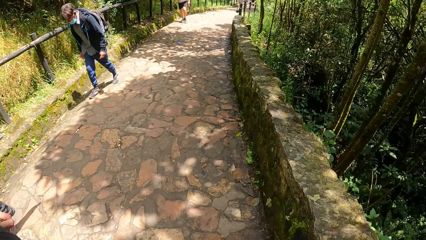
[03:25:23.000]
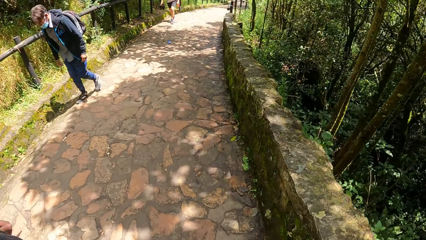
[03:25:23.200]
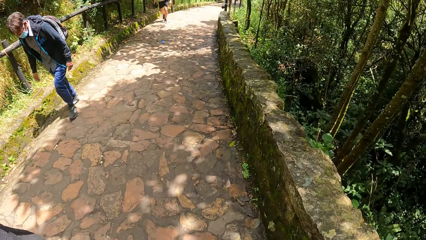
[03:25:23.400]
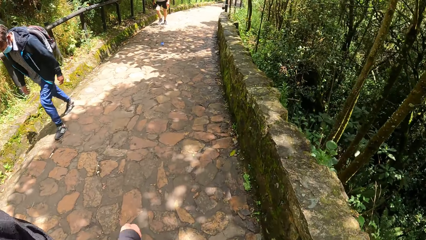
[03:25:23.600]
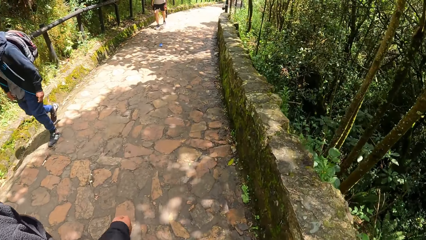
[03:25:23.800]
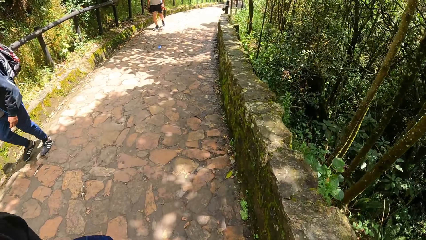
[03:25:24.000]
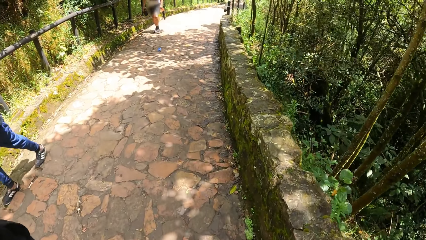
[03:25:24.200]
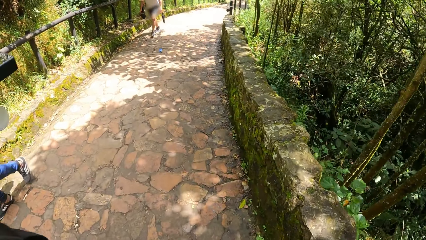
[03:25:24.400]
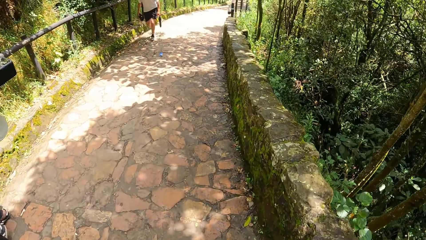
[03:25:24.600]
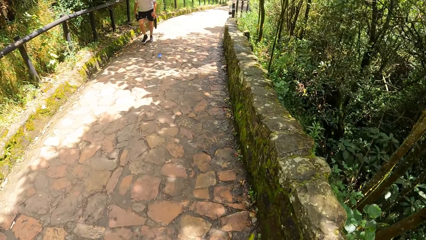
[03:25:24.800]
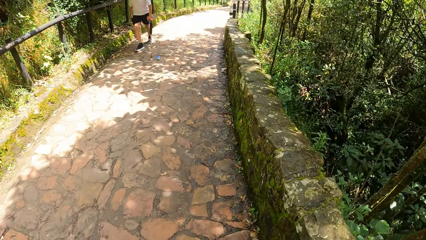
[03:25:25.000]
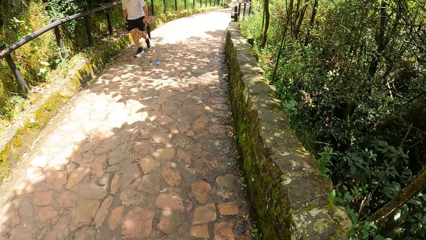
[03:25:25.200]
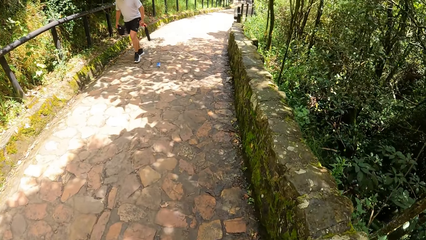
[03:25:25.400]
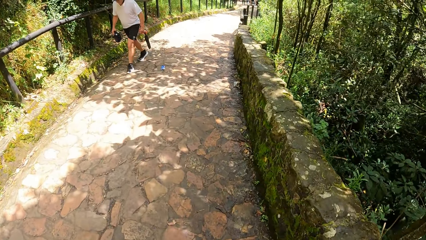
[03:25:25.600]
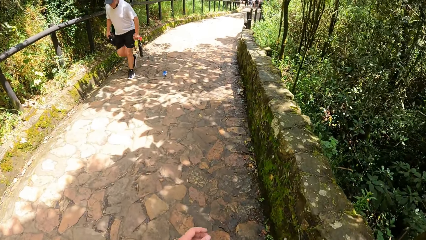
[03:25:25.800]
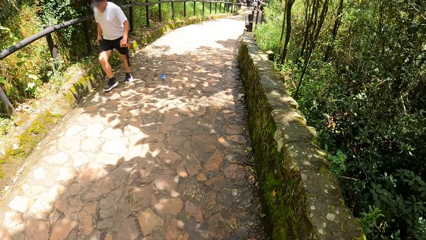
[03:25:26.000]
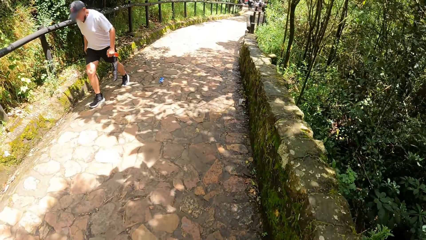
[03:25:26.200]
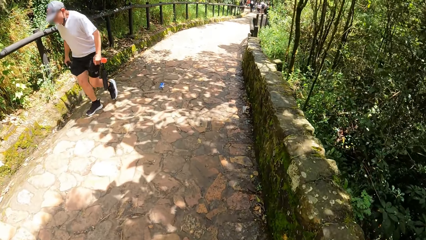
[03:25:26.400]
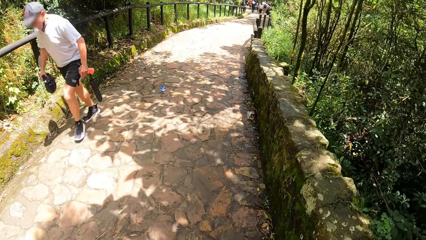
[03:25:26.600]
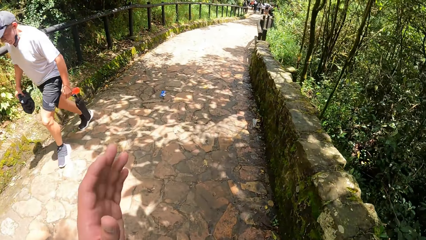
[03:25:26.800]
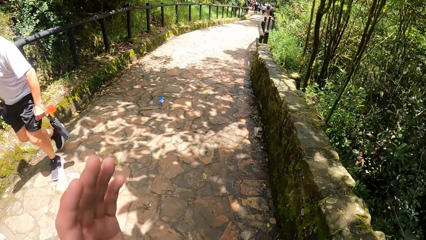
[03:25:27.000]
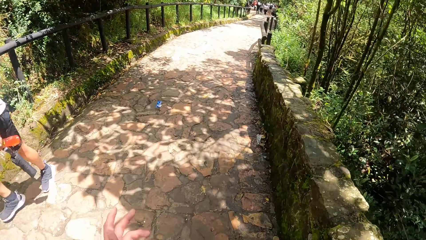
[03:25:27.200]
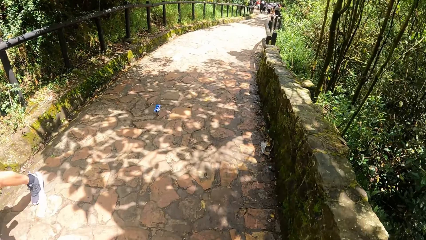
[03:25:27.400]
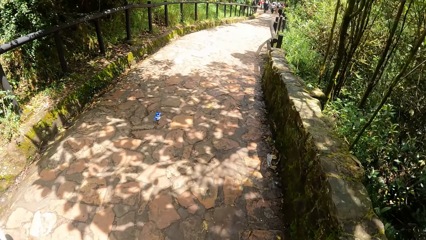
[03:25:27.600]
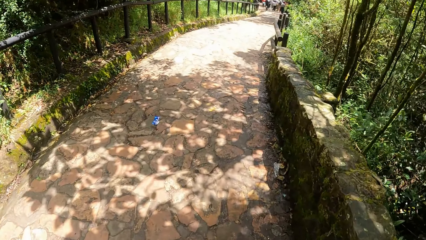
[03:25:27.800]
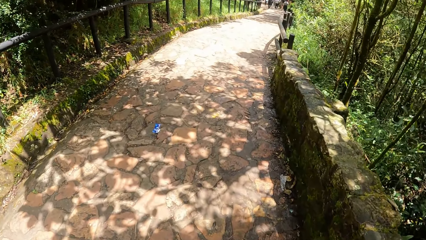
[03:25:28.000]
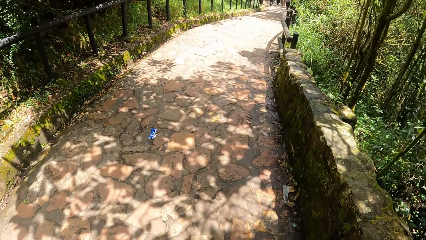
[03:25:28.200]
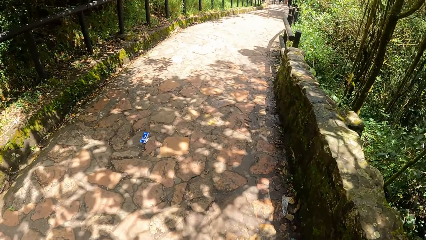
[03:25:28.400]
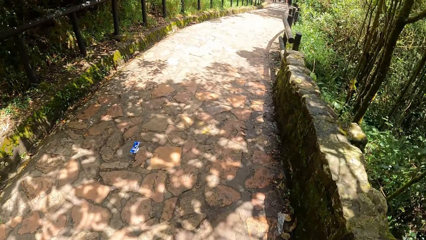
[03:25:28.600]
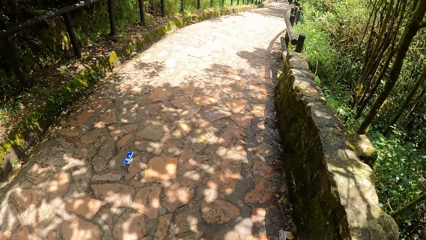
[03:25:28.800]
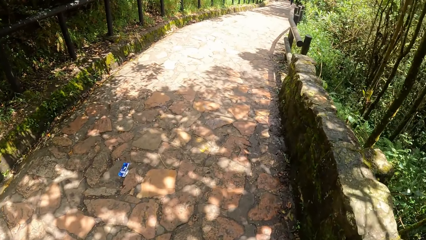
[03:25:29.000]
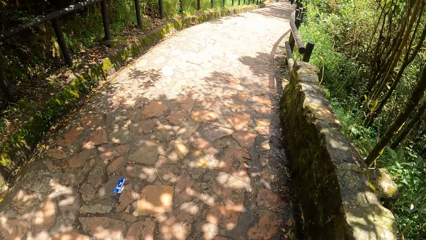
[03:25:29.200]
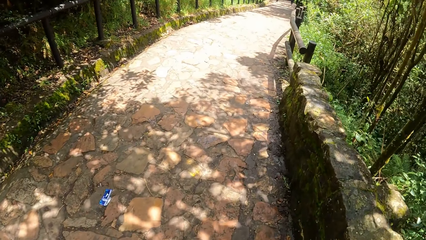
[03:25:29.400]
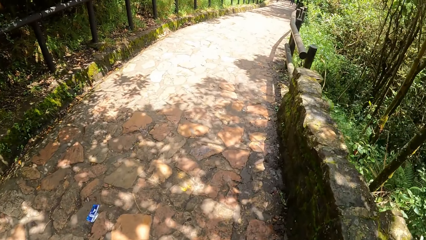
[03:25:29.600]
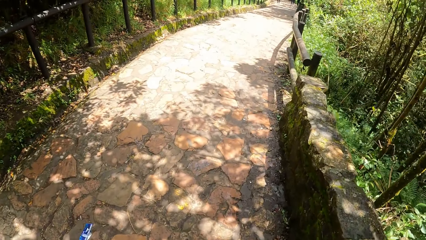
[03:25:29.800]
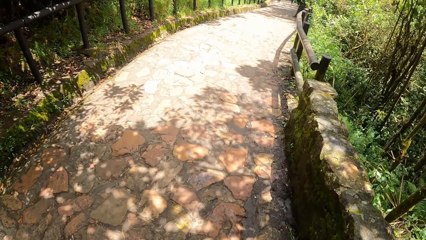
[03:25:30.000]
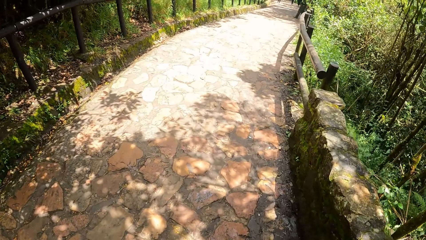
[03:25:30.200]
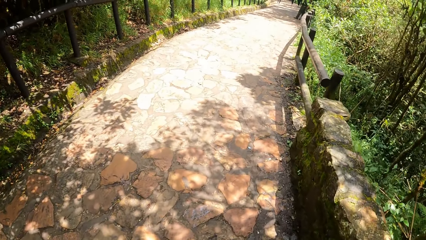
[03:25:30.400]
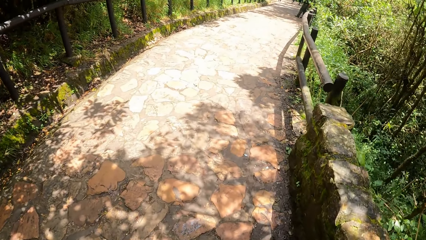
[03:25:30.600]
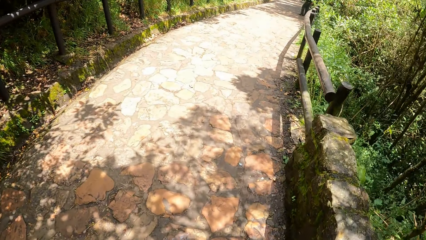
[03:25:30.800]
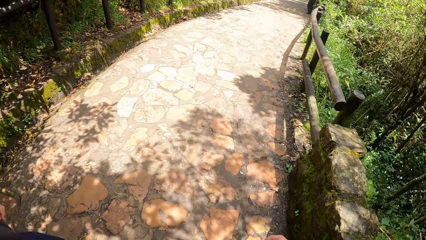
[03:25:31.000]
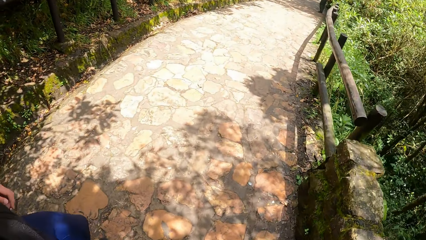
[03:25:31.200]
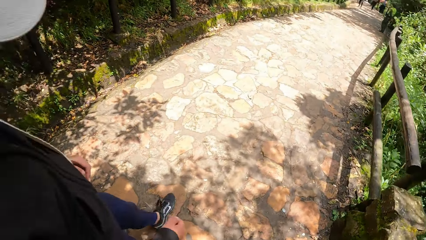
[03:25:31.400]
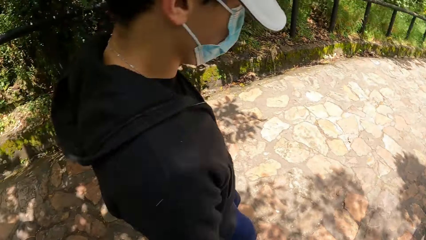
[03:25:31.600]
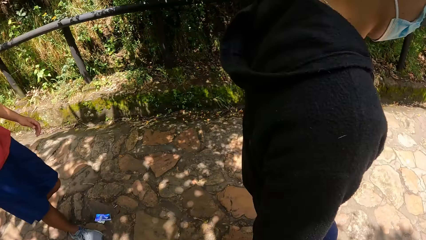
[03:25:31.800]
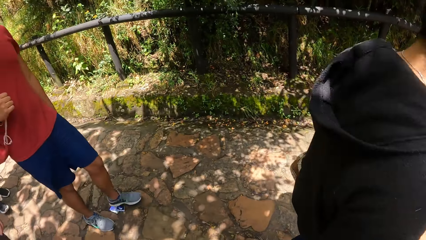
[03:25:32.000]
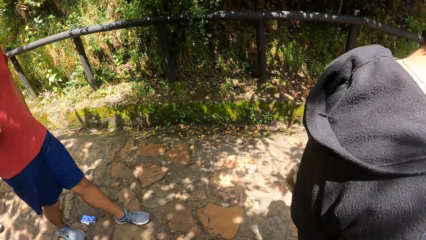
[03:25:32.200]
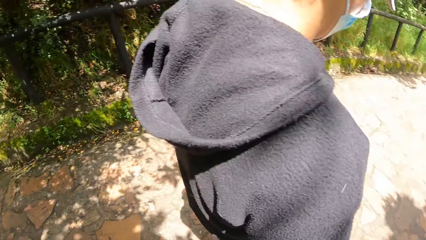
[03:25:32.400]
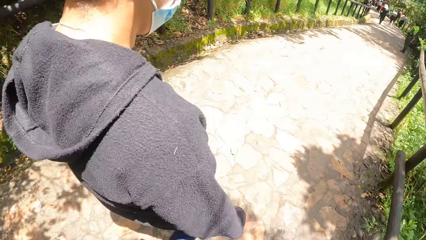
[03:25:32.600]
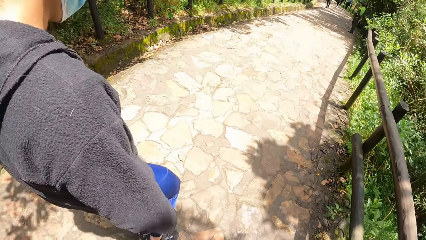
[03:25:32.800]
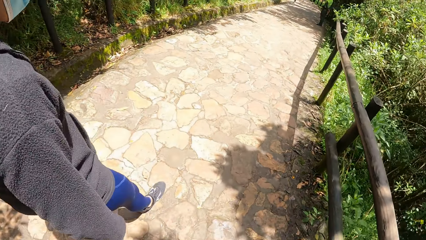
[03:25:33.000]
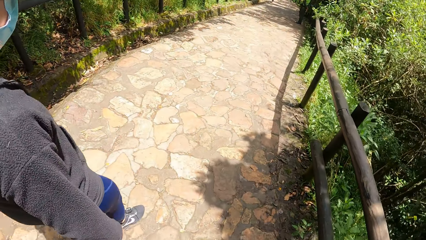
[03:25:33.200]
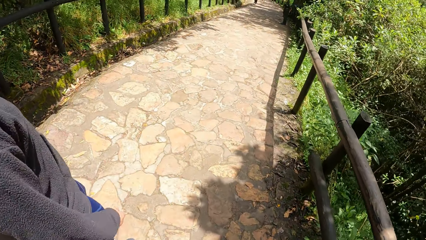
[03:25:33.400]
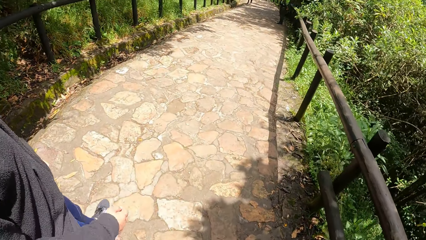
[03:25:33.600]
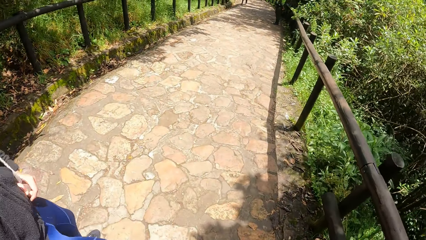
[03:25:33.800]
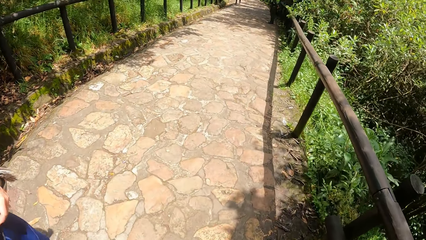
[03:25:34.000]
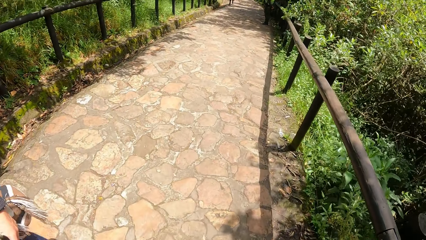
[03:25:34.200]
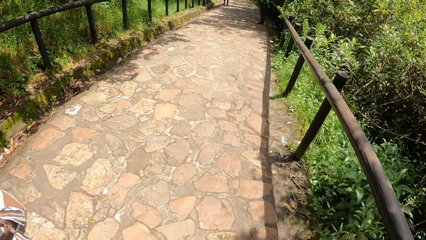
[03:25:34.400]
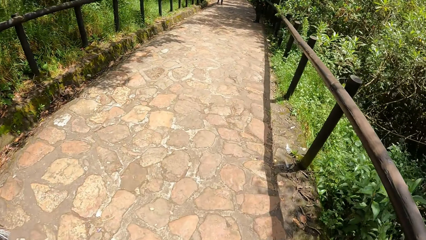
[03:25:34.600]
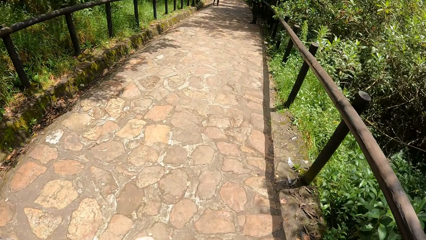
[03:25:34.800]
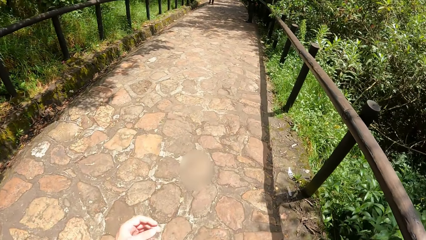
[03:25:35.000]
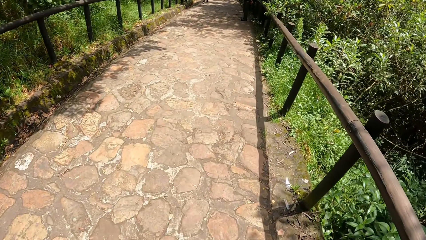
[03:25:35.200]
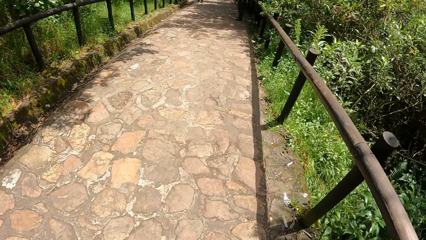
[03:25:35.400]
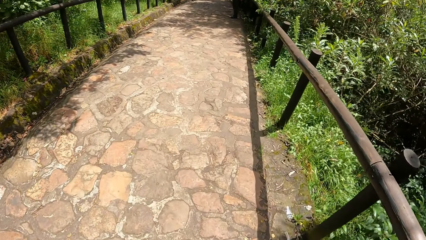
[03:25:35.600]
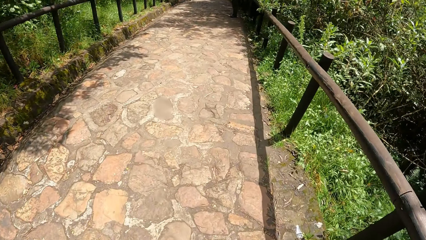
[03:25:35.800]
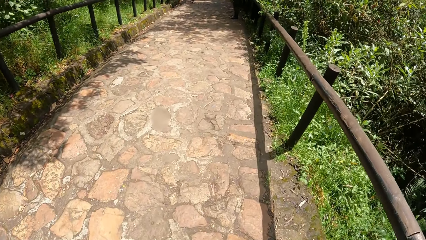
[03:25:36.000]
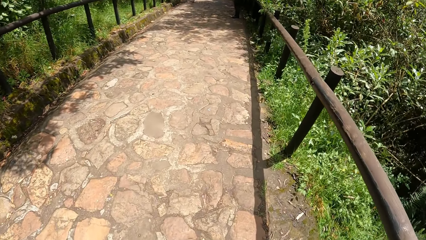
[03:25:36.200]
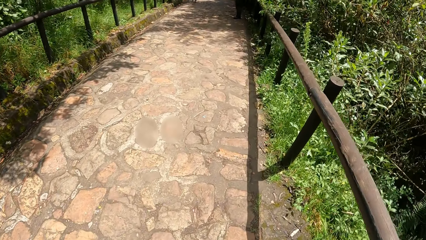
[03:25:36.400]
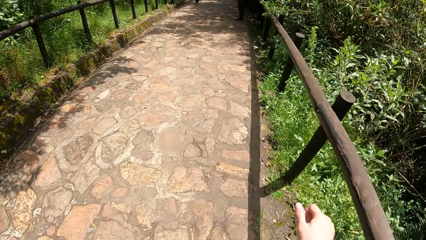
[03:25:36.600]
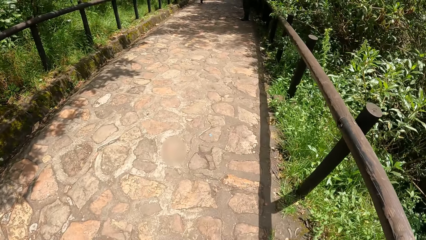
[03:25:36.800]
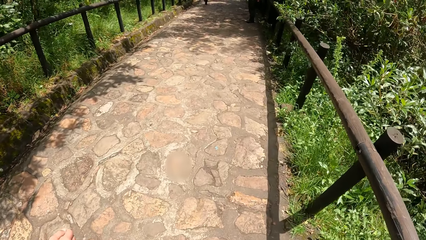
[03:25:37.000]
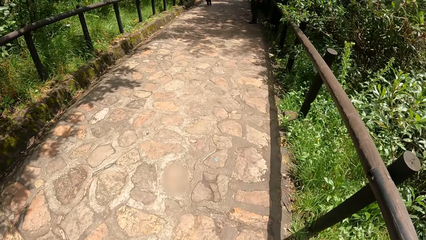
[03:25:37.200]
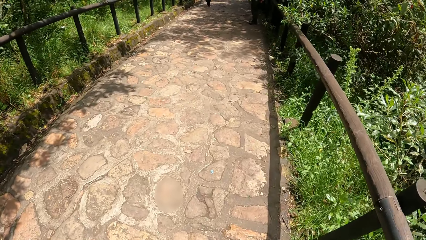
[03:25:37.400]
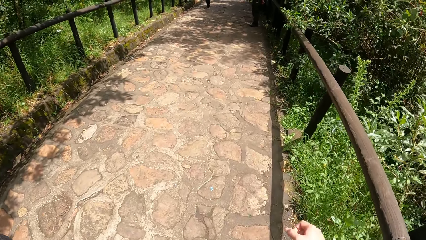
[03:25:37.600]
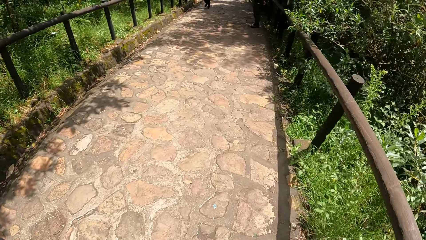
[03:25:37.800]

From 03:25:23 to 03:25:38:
The camera wearer raises his left hand. He walks around.
